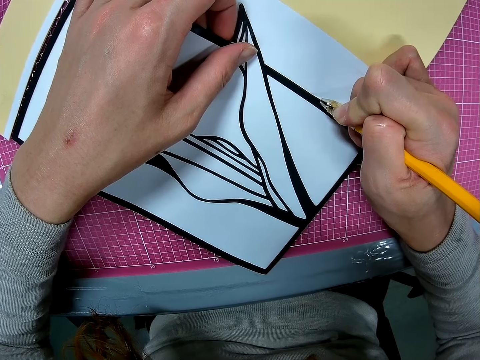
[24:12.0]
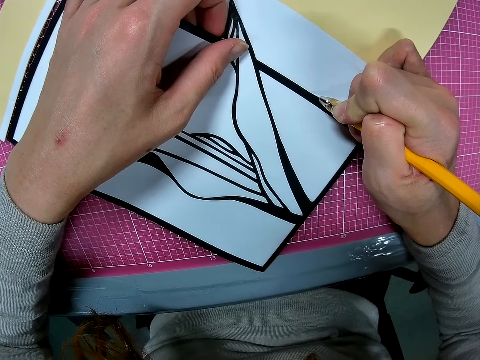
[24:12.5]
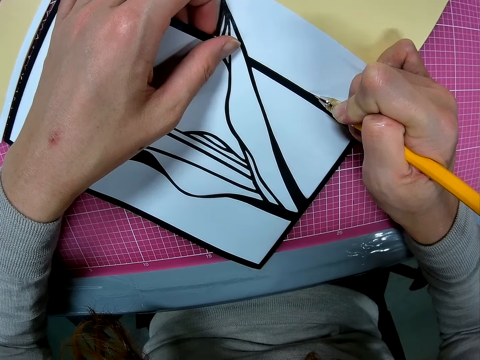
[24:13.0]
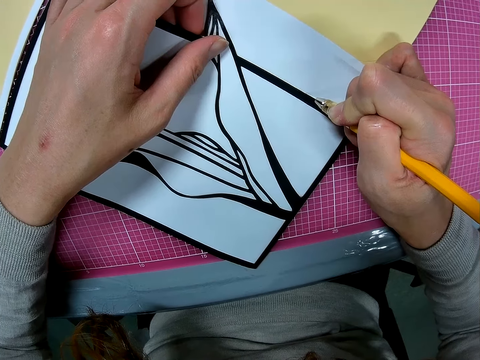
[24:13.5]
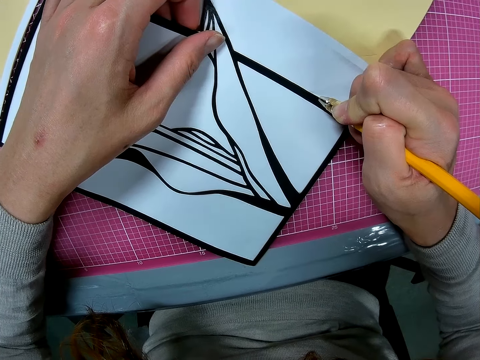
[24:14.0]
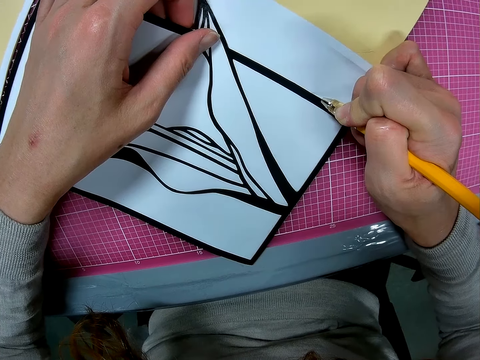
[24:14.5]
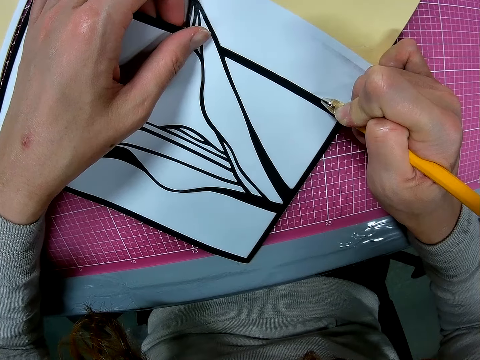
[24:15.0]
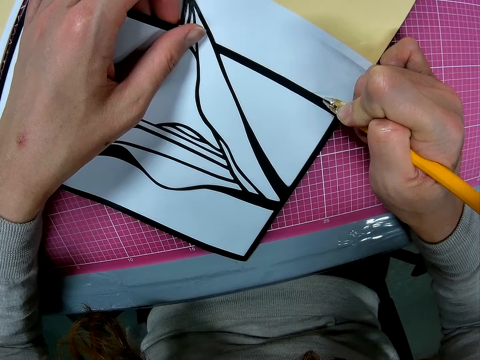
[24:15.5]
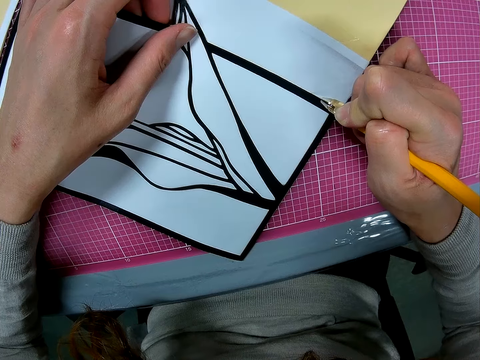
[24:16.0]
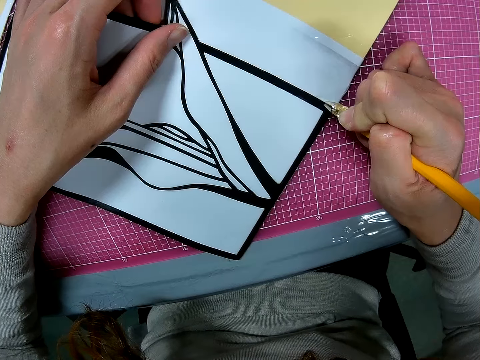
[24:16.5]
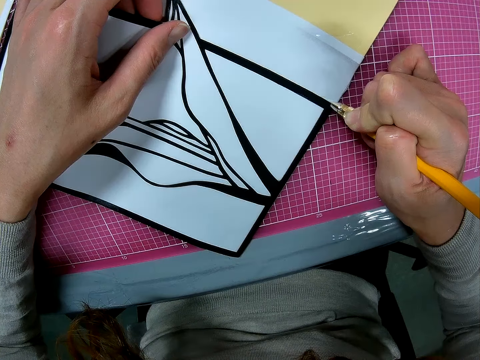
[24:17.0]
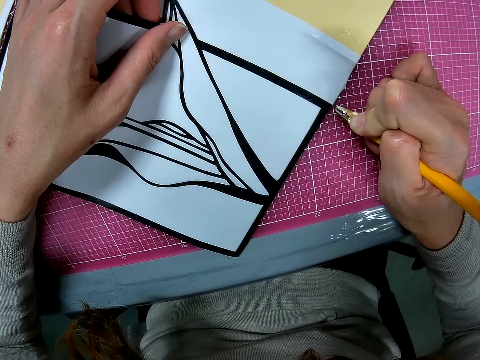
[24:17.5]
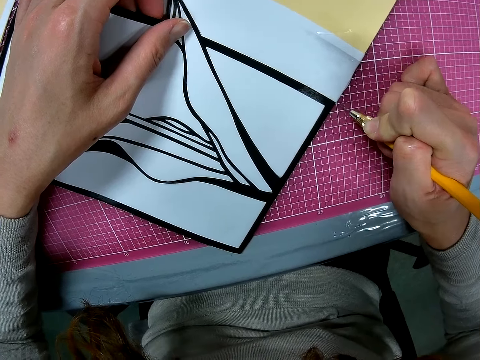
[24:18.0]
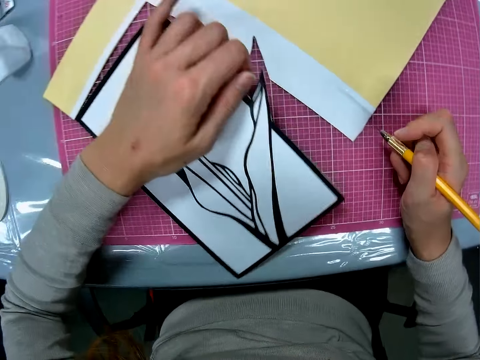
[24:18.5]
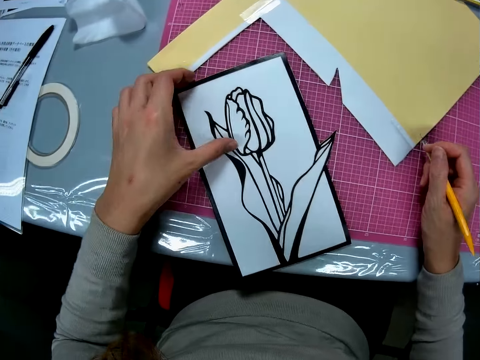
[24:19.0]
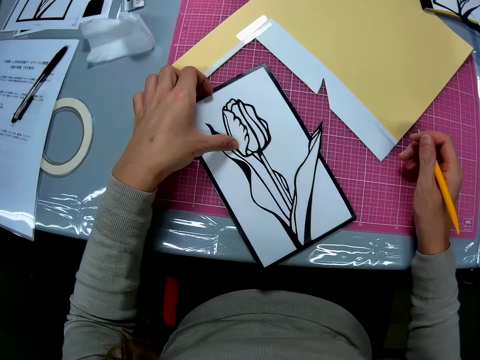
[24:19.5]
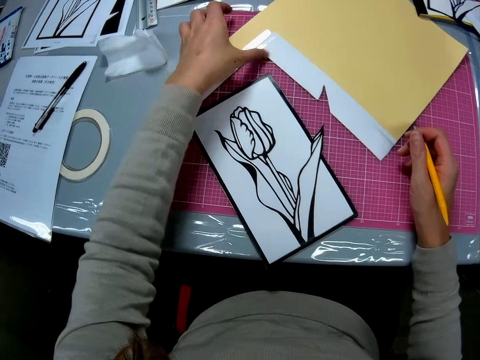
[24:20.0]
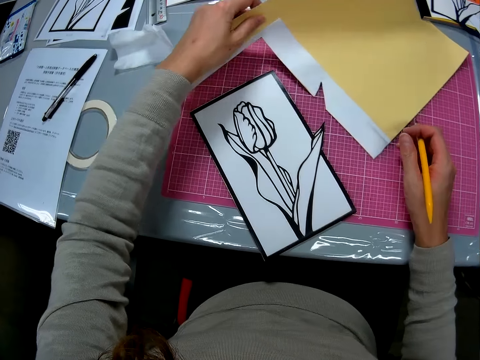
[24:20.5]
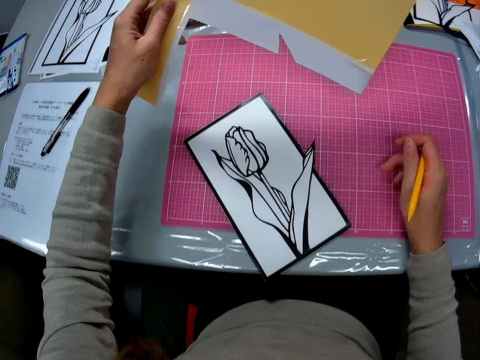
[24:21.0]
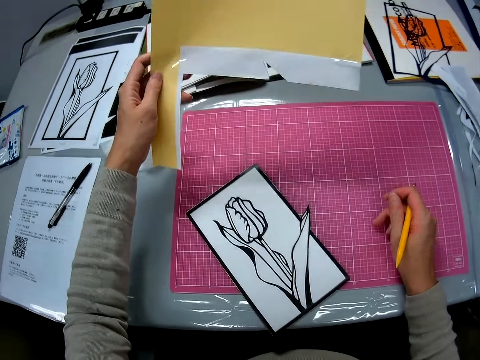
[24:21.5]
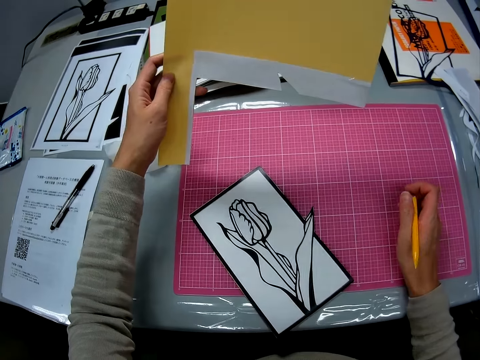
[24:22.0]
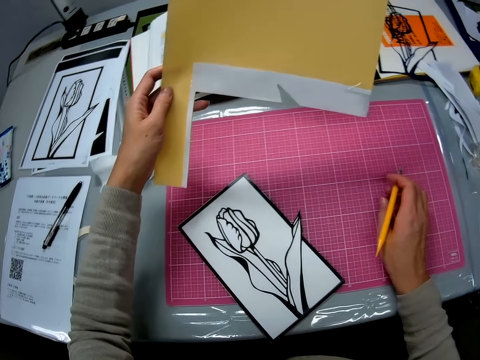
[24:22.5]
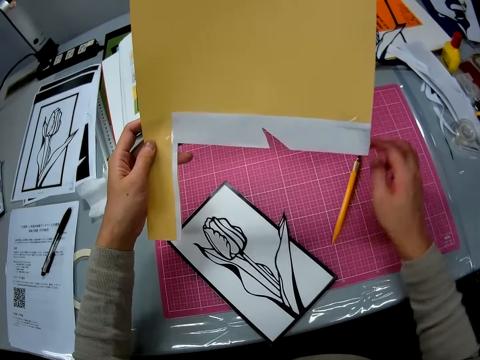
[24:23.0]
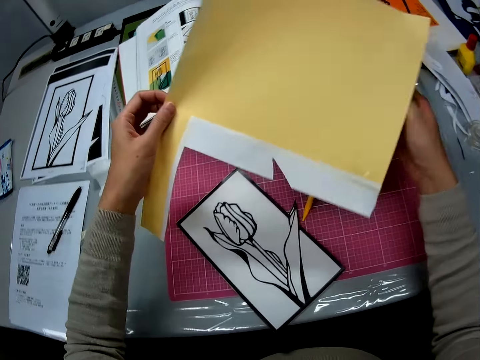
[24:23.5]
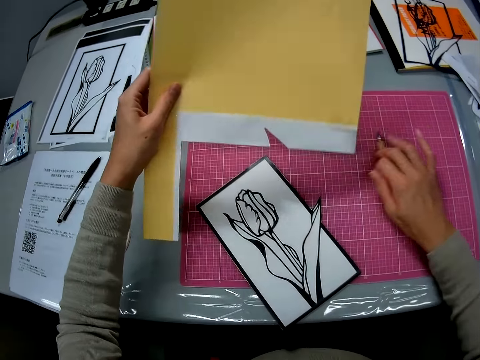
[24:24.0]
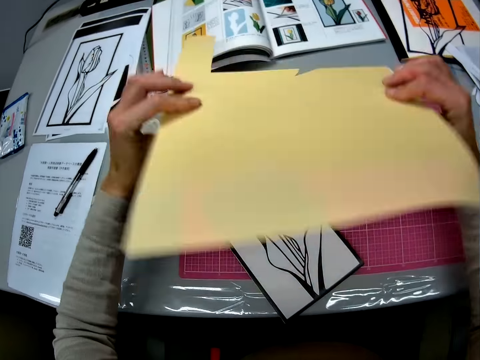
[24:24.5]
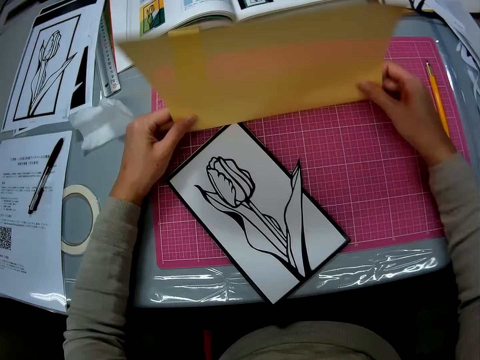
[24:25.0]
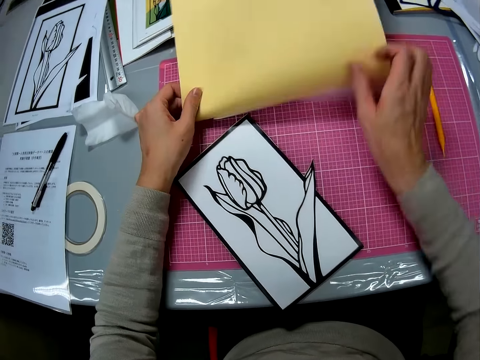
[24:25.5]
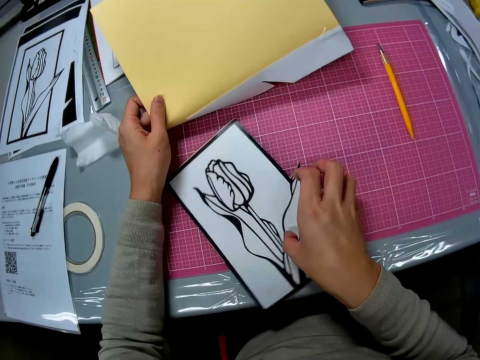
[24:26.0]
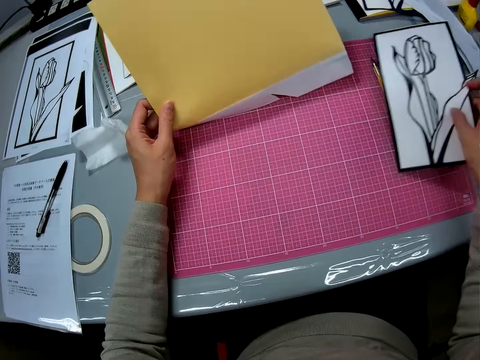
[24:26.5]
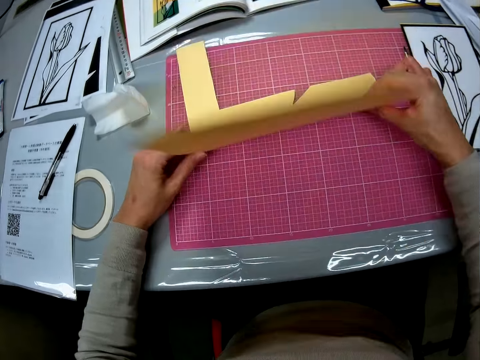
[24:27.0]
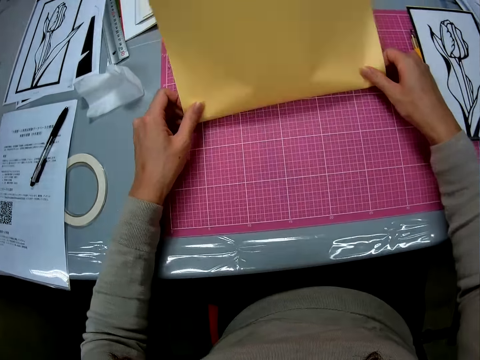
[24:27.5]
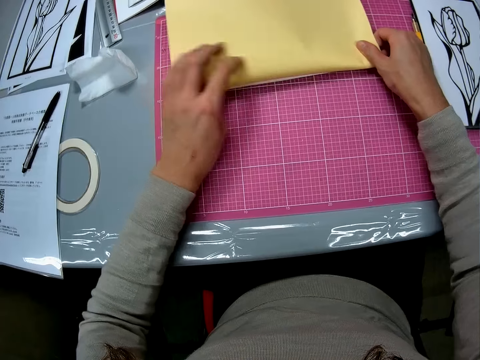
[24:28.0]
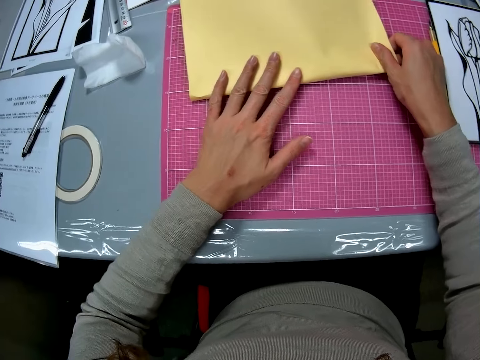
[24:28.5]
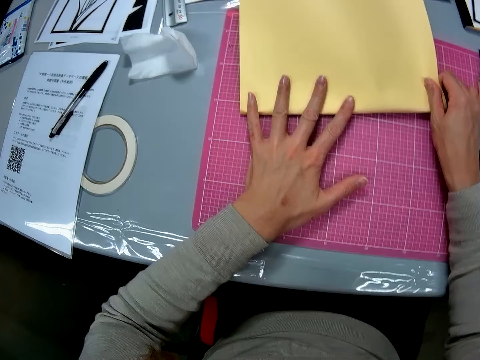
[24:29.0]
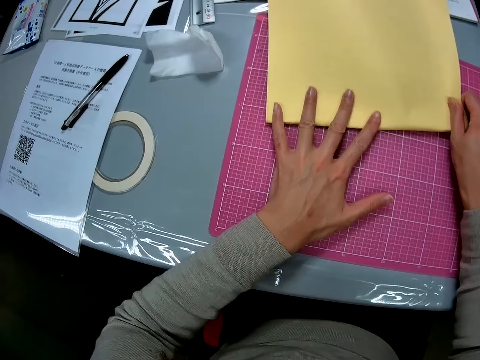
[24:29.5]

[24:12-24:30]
The camera wearer moves the paper on the cutting mat. They hold the paper on the cutting mat. They pick the papercraft sheet from the table. They look at the paper. They put the pen knife on the cutting mat. They move the pen knife on the cutting mat. They turn the paper. They place the papercraft sheet on the table. They fold the papercraft sheet on the table. They pick the papercraft piece from the table. They drop the papercraft piece on the table. They fold the paper. They press the paper on the cutting mat.

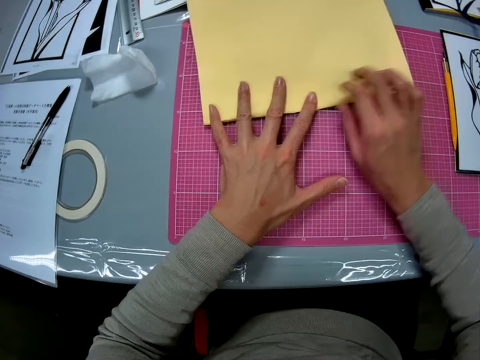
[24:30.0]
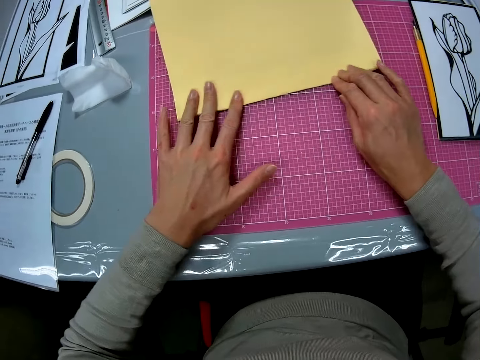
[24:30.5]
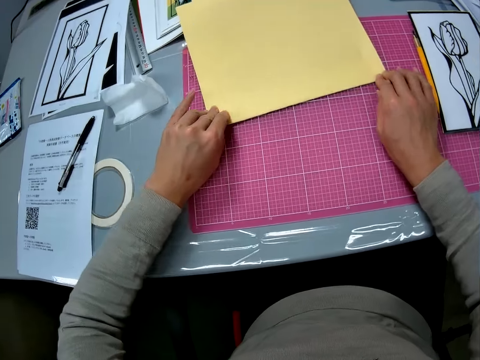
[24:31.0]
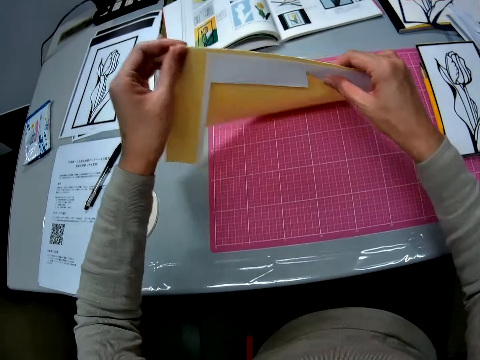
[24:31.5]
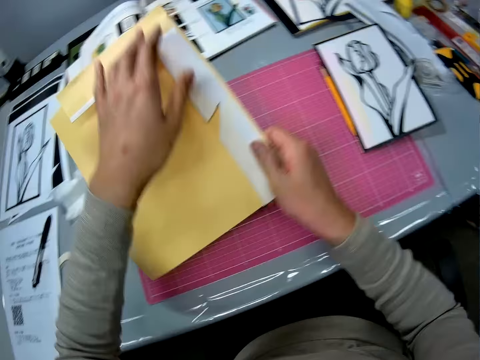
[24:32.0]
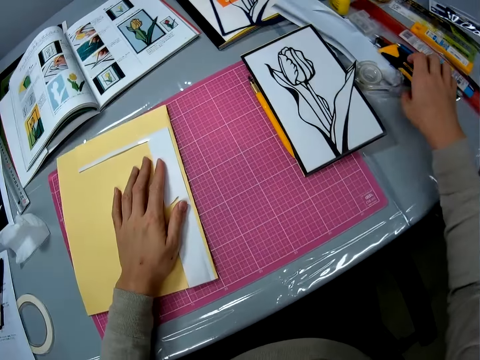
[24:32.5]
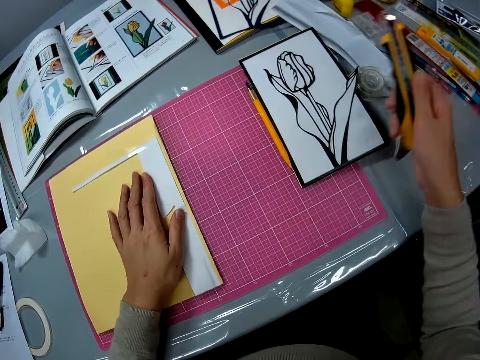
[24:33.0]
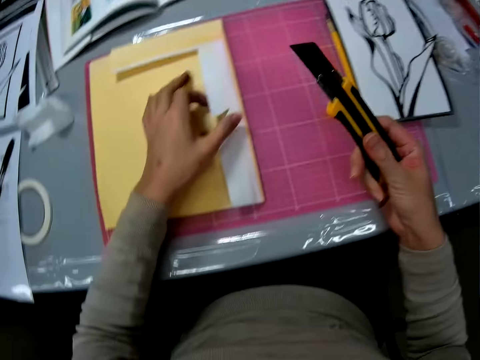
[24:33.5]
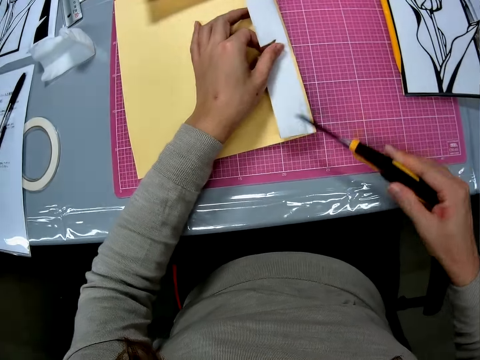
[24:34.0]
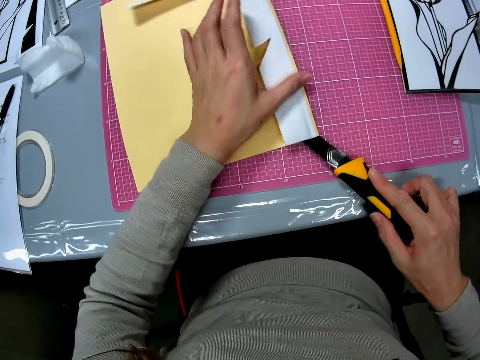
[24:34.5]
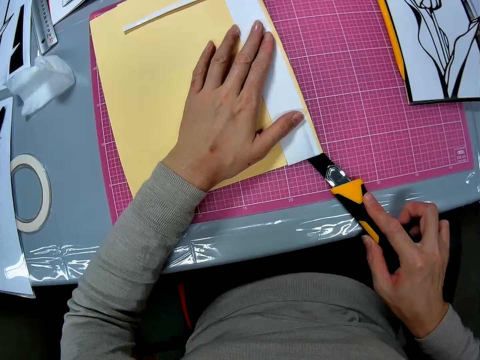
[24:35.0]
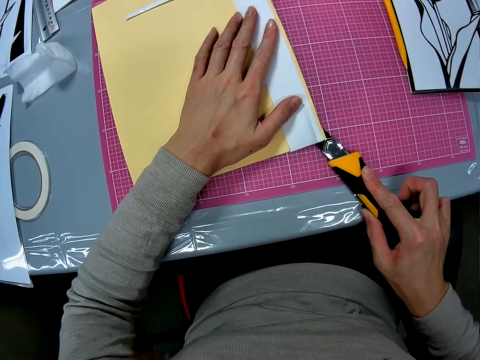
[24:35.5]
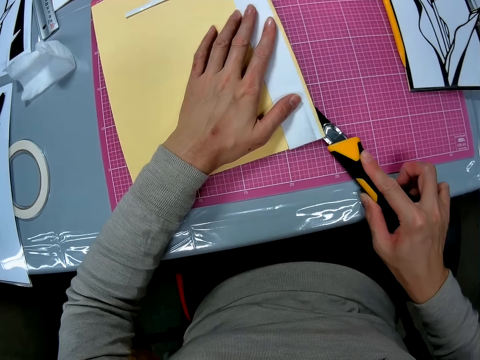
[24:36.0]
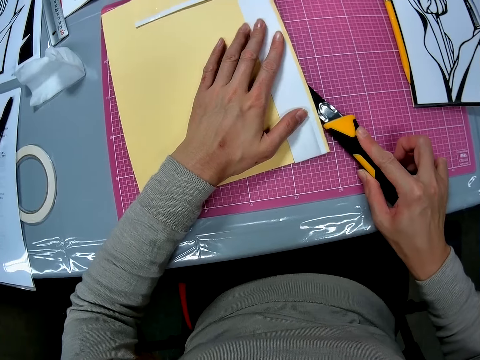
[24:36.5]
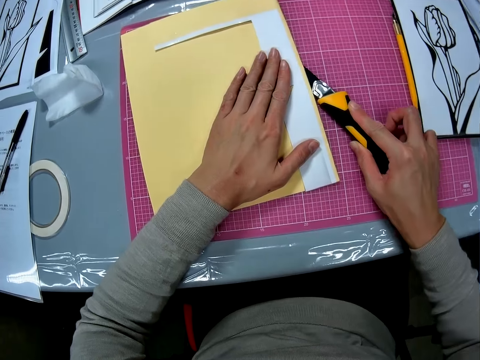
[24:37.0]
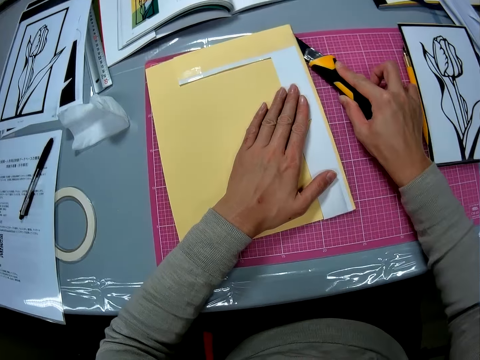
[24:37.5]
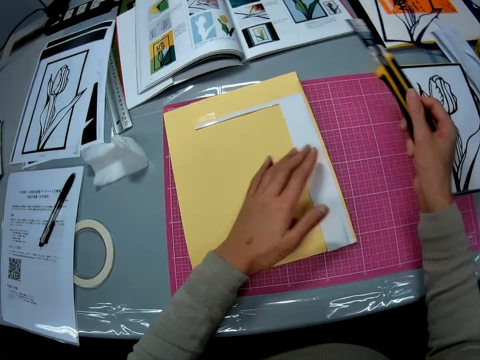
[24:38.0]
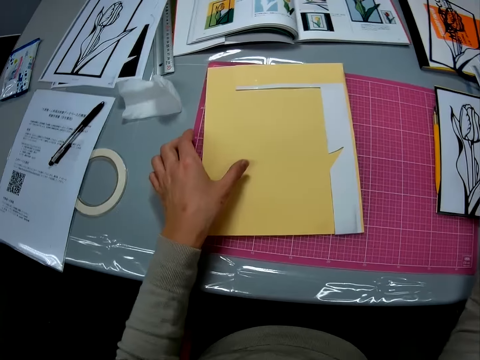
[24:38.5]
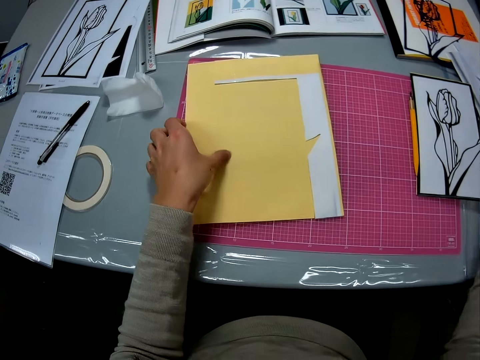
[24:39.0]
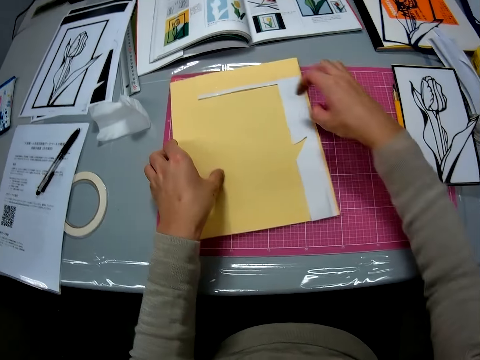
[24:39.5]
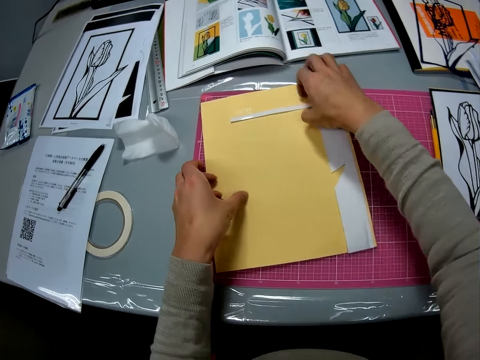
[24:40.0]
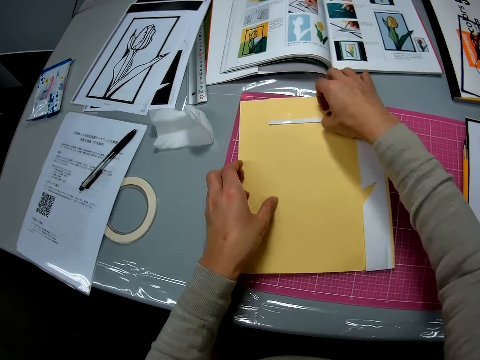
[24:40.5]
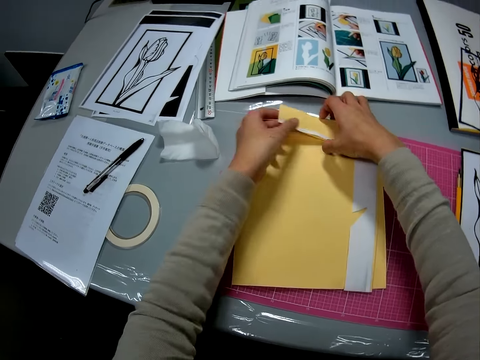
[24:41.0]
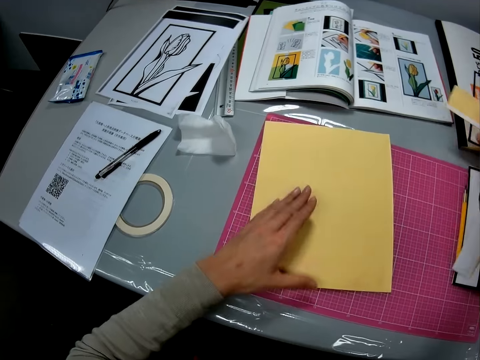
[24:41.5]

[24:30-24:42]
The camera wearer picks up the paper on the cutting mat. They put the paper on the cutting mat. They pick up a stationery knife on the table, adjust the stationery knife, and cut the paper with the stationery knife on the cutting mat. They put the stationery knife on the table. They pick up a piece of the papercraft sheet from the table.
